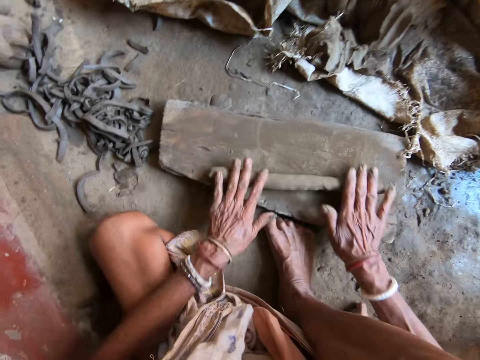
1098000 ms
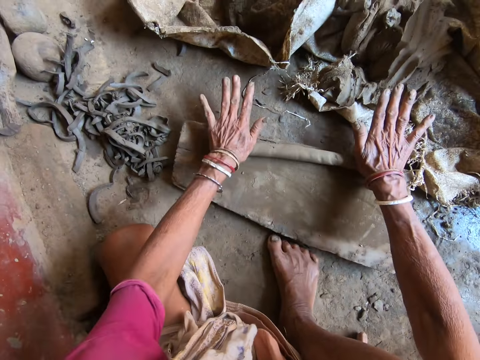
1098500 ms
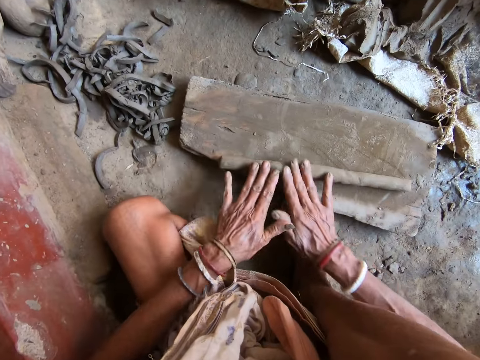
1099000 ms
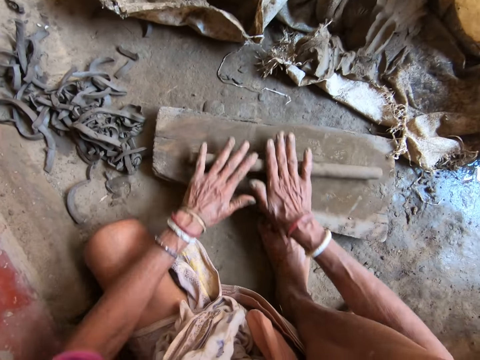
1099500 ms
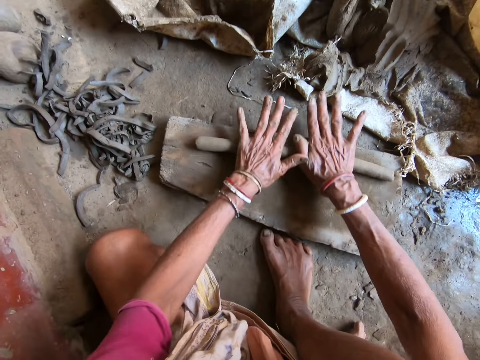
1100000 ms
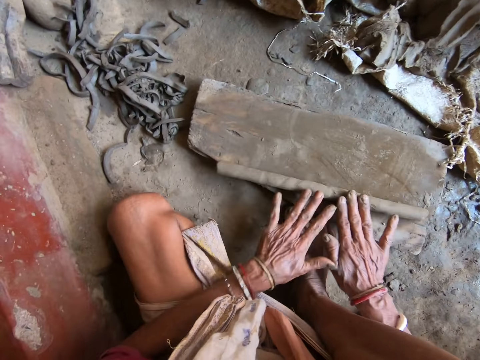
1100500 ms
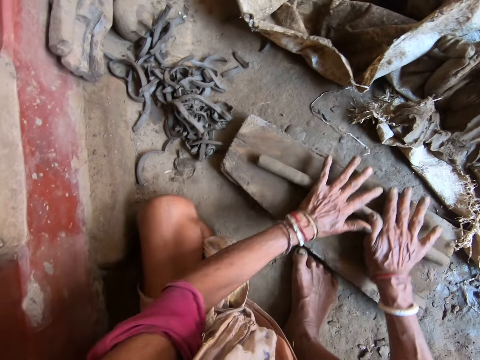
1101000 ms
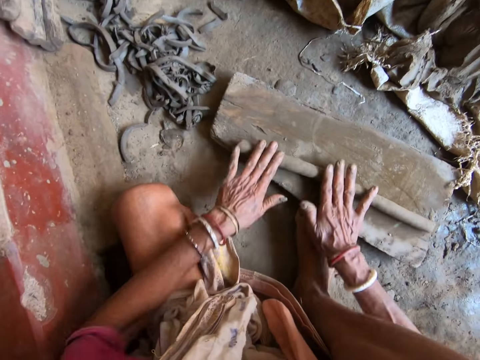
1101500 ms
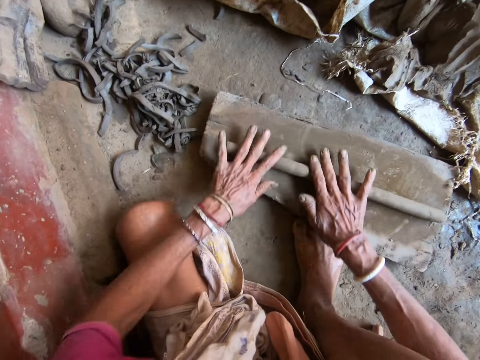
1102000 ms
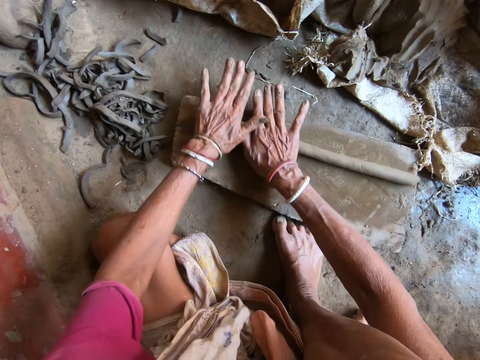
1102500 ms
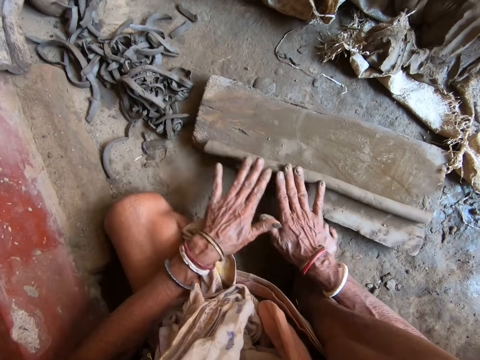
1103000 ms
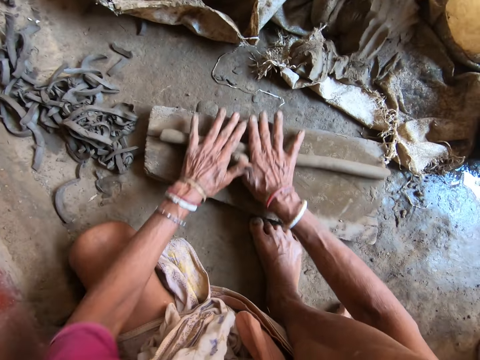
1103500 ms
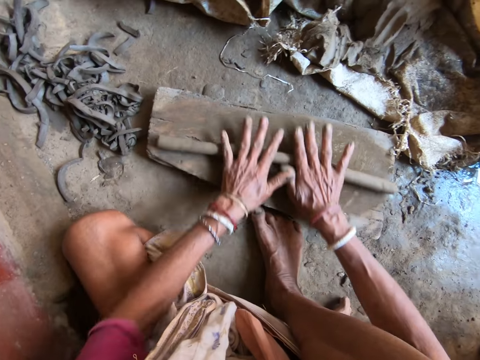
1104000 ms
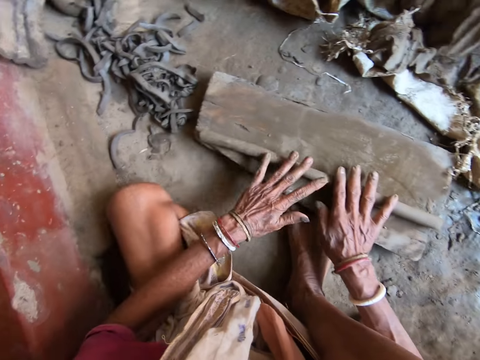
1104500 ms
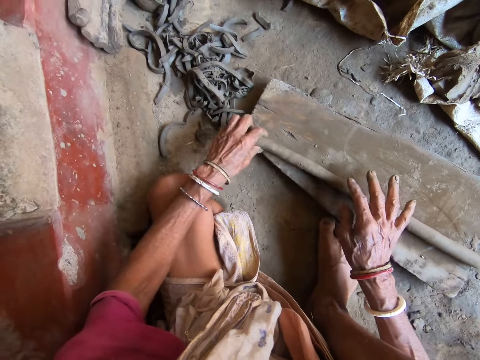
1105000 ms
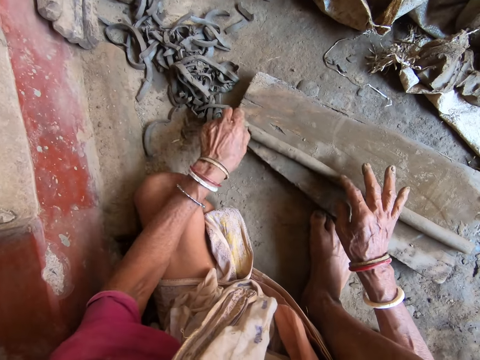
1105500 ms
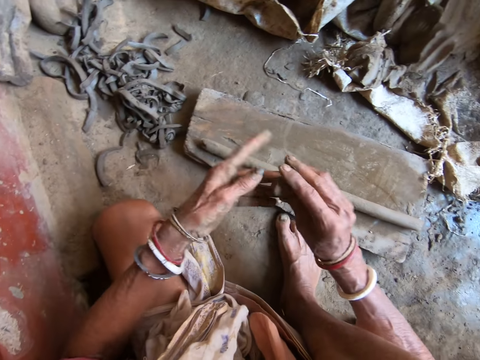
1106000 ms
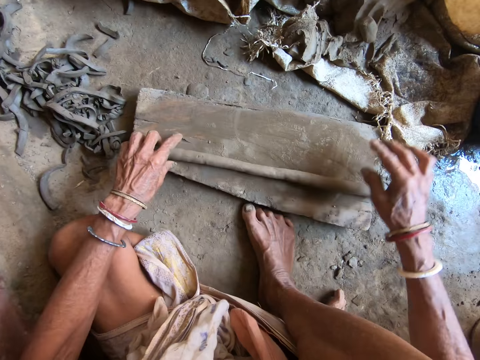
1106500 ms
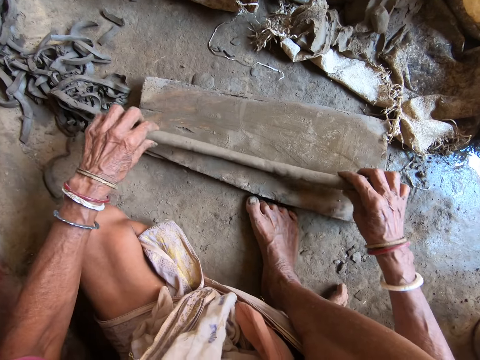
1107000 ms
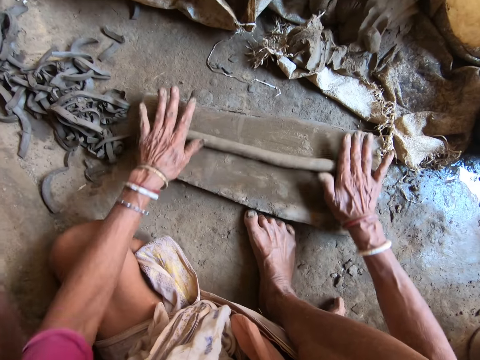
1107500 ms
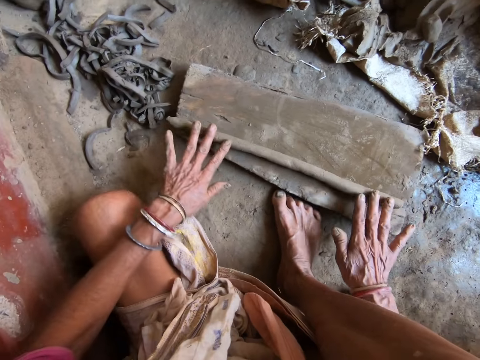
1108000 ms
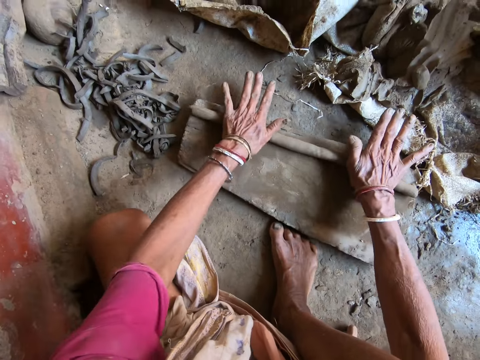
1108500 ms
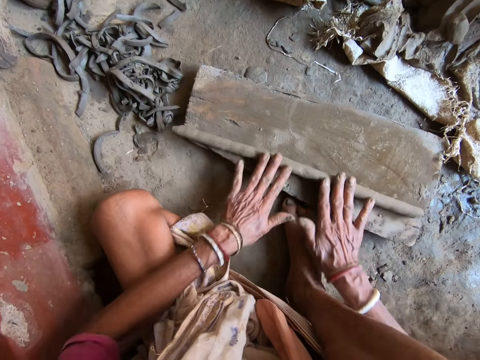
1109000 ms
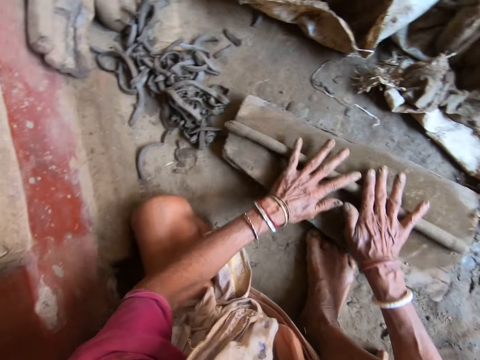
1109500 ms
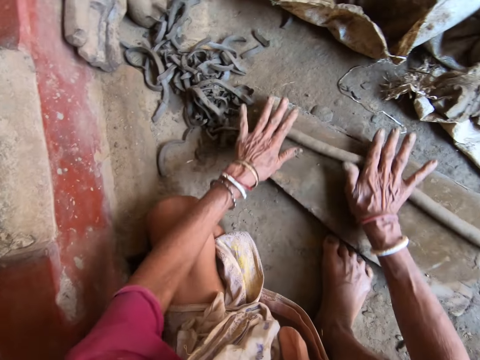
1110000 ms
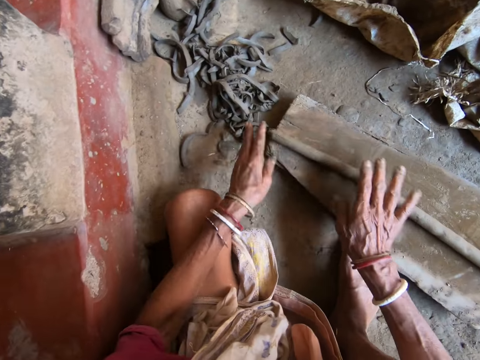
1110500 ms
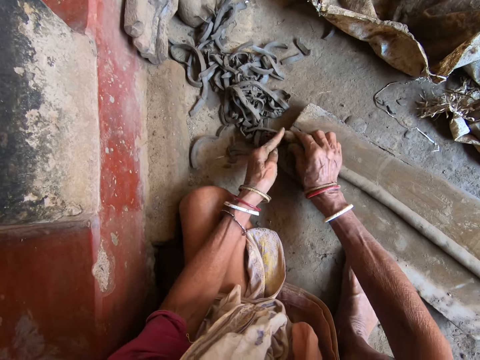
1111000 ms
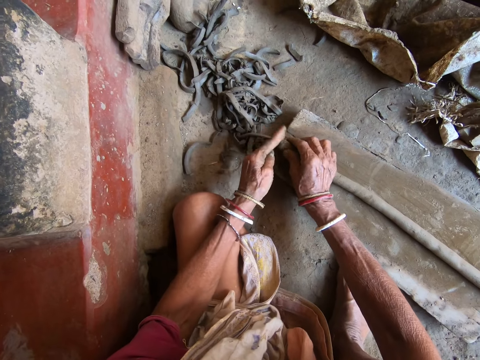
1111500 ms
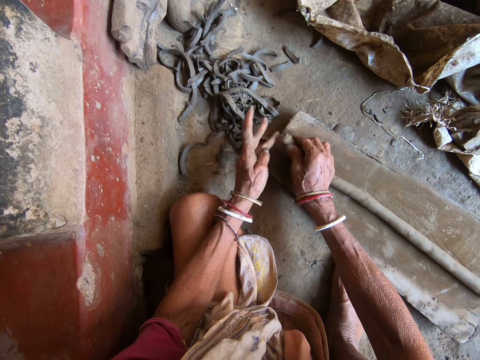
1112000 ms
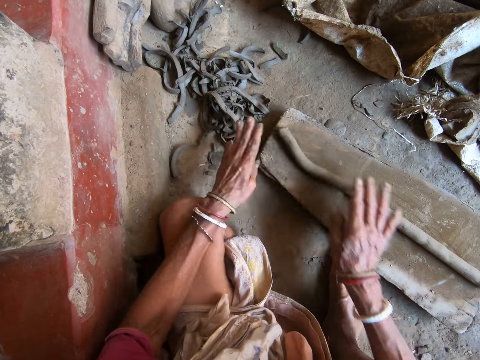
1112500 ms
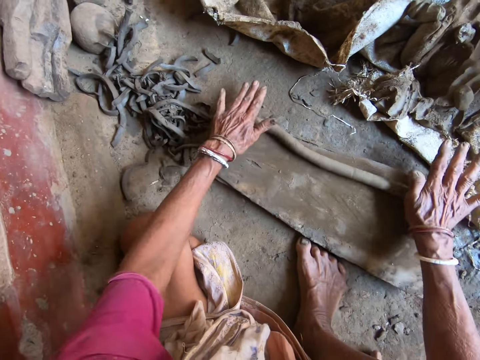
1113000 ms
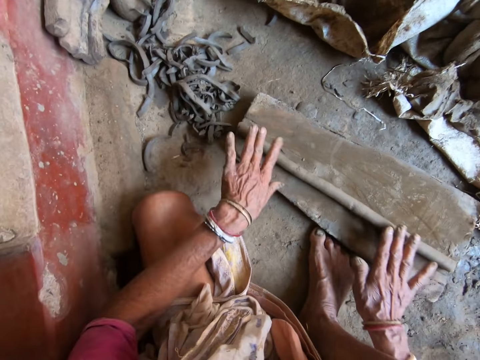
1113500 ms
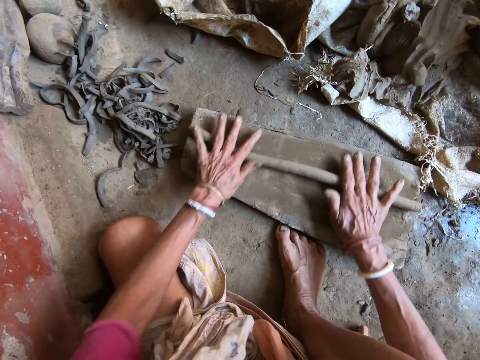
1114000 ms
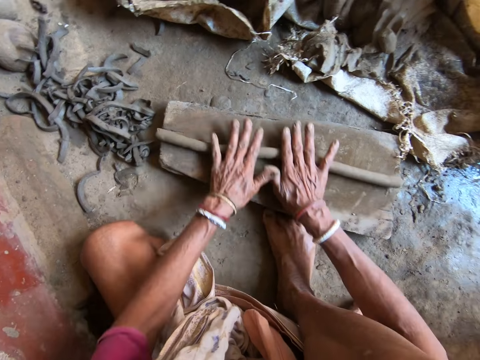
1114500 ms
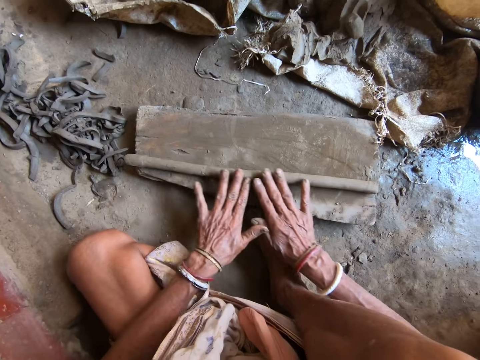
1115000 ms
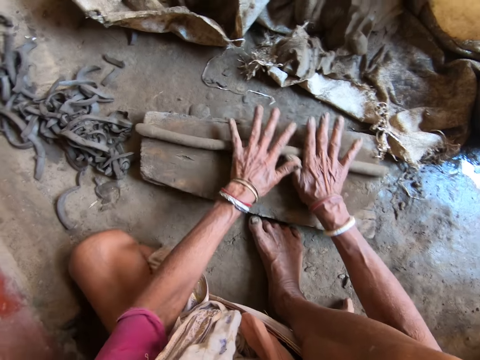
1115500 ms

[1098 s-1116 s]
The camera wearer cuts a portion of the clay with her left hand. She passes the clay from her left hand to her right hand. She throws the clay on the floor with her right hand. She moves the clay on the piece of wood with both hands. She rolls the clay on the piece of wood with both hands. She presses the clay and rolls the clay on the wood.

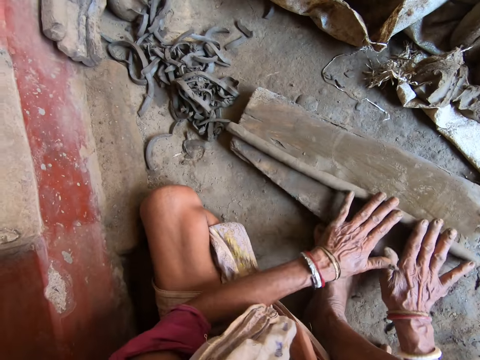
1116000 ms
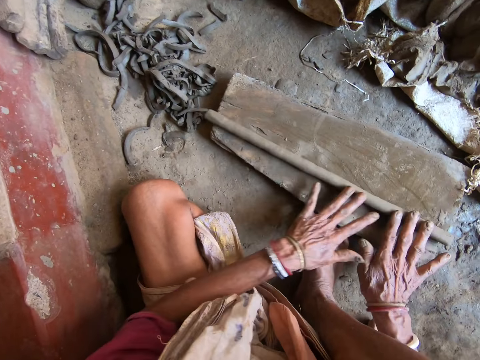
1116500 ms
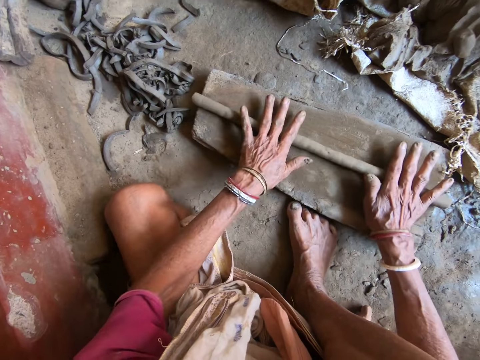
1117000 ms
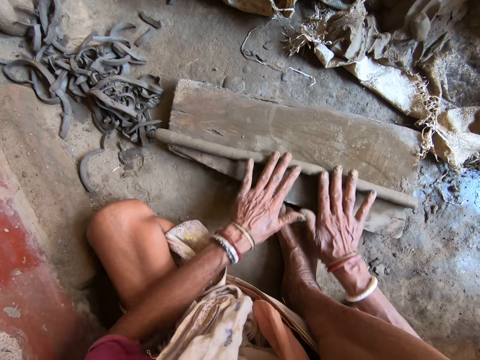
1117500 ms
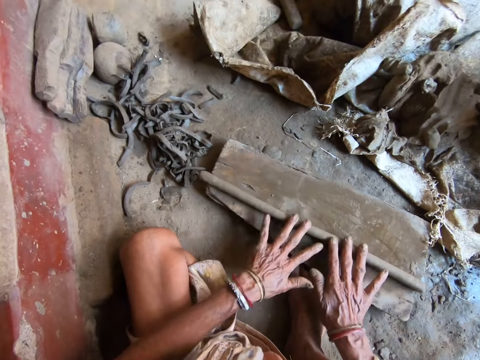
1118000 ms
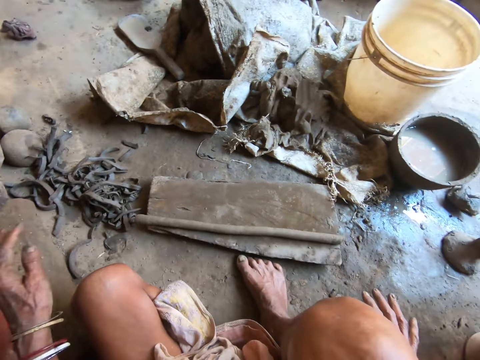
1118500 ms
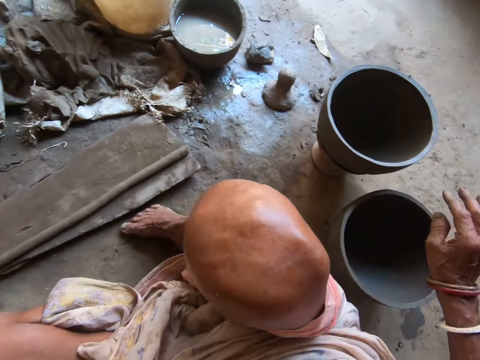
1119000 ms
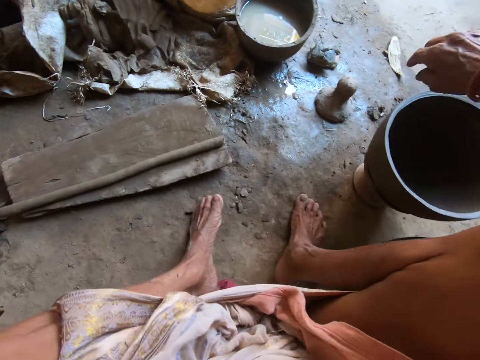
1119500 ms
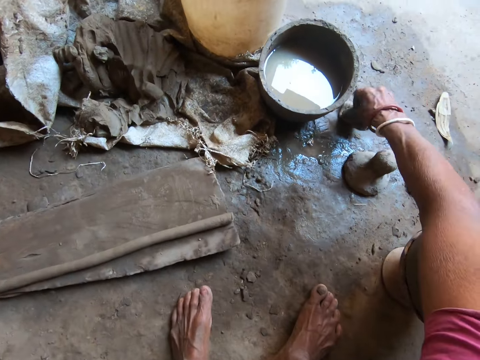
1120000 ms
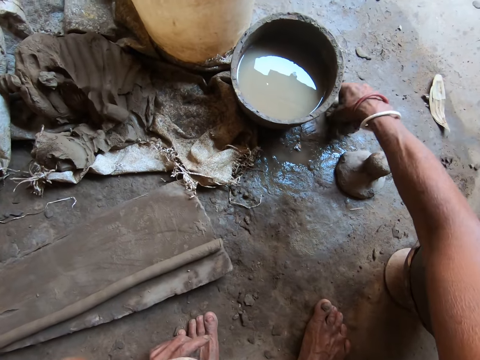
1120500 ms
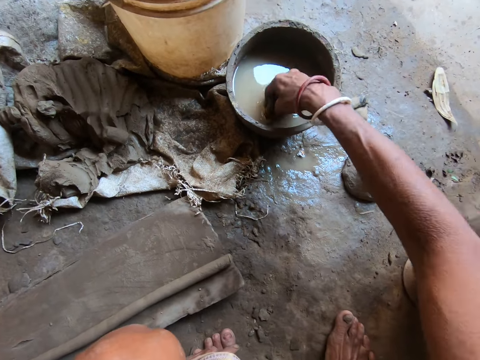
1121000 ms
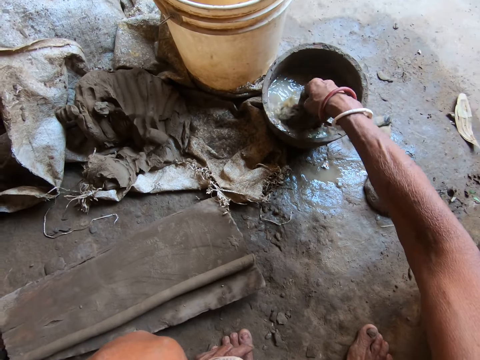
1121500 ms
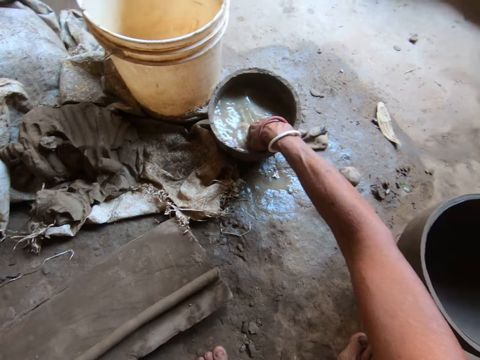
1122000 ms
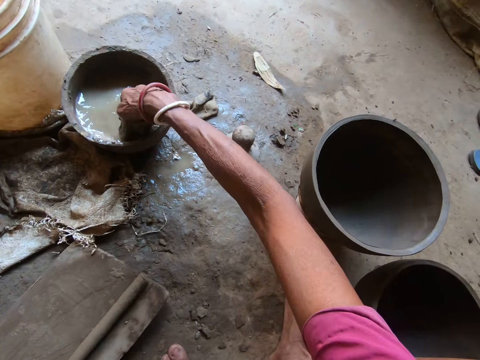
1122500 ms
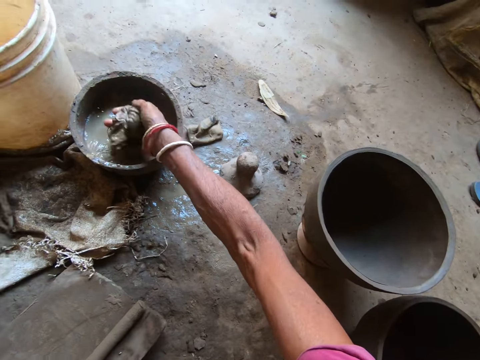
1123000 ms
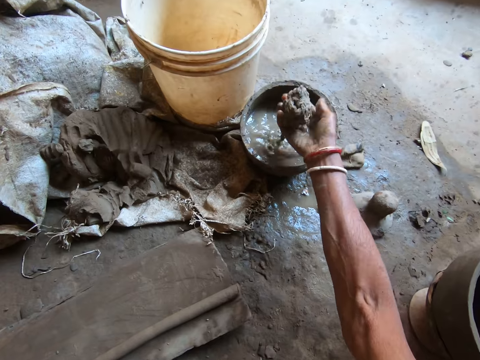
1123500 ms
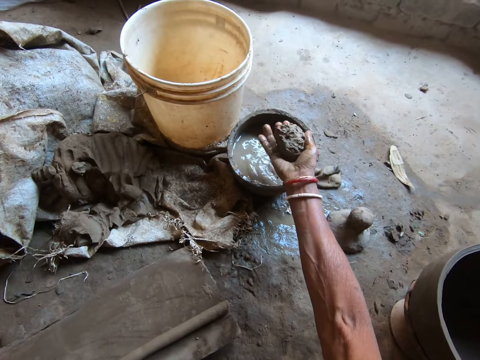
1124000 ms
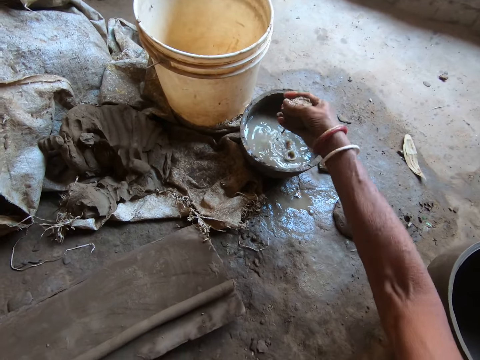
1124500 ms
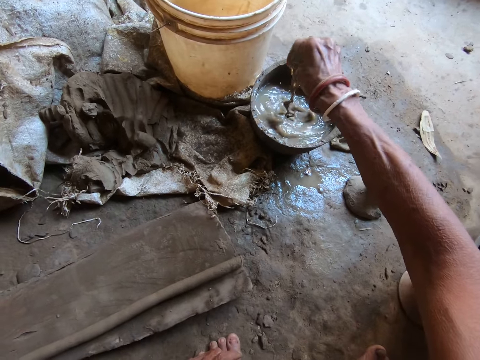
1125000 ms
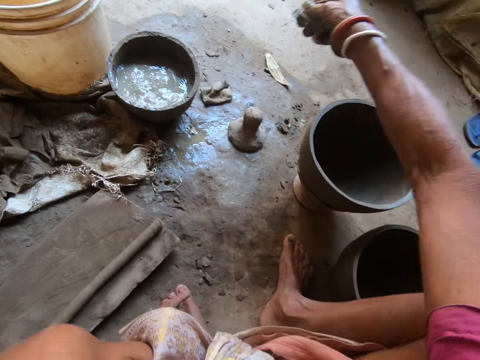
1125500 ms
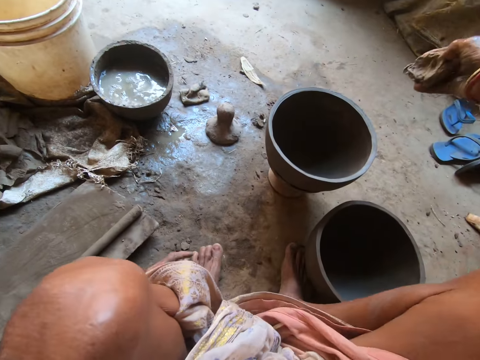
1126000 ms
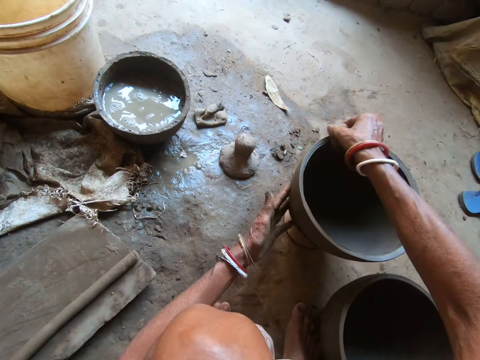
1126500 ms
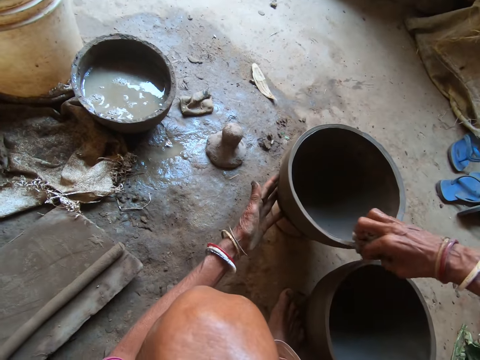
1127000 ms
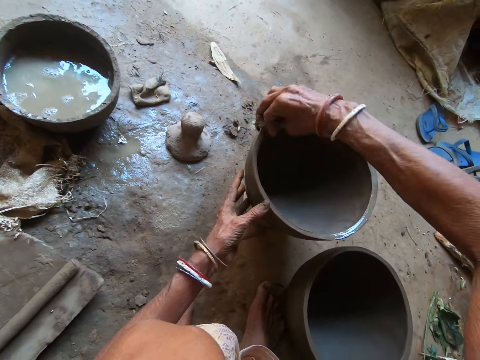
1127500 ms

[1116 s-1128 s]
The camera wearer adjusts the sitting position. She picks up a sponge or cloth from the floor with her right hand. She dips the sponge in a container of water with her right hand. She lifts the cloth. She interacts with a woman. She squeezes the cloth. She moves the legs. She touches the pot on the floor with her left hand. She cleans the pot on the floor with the sponge in her right hand.
